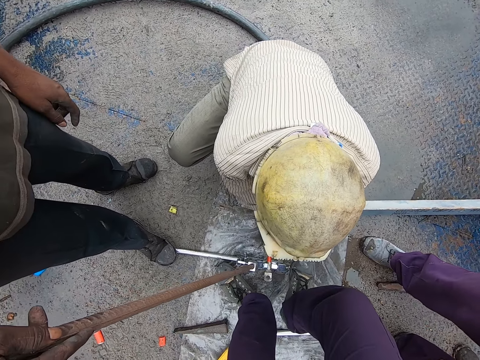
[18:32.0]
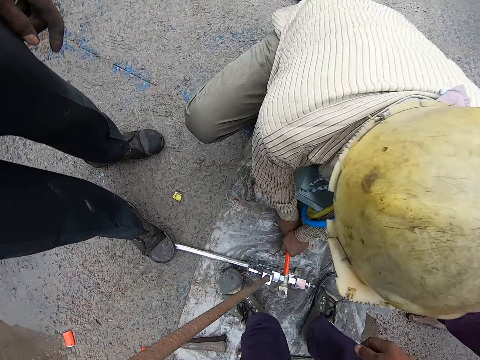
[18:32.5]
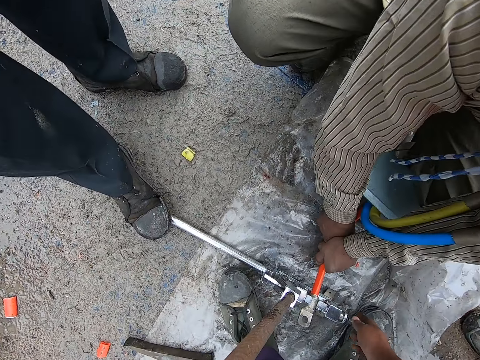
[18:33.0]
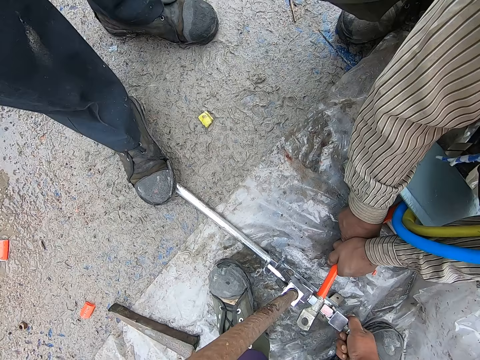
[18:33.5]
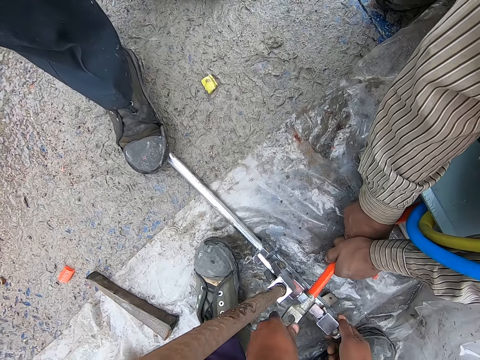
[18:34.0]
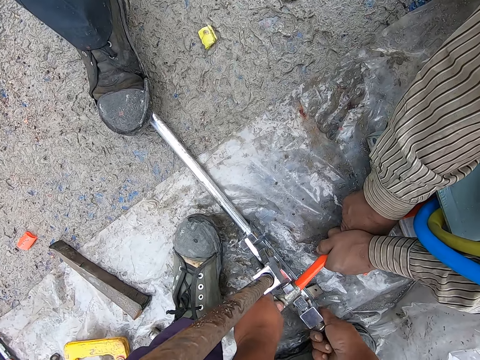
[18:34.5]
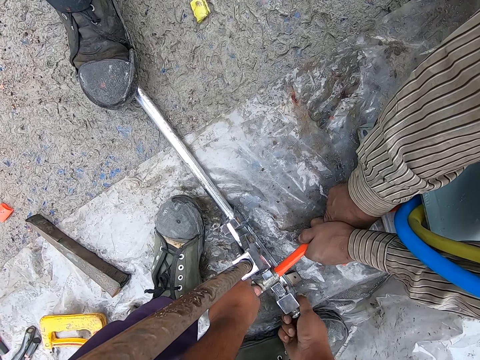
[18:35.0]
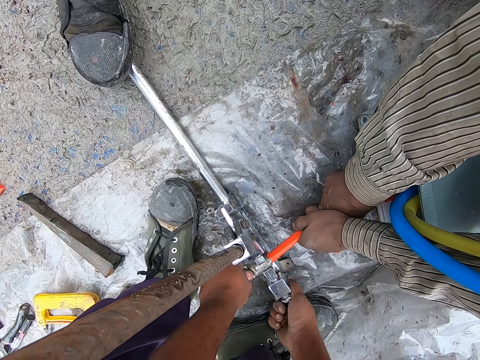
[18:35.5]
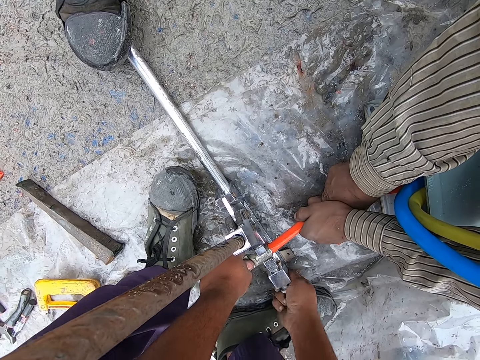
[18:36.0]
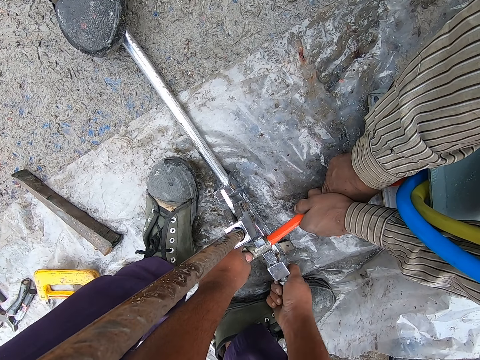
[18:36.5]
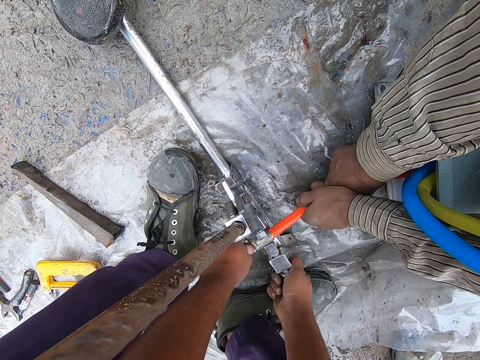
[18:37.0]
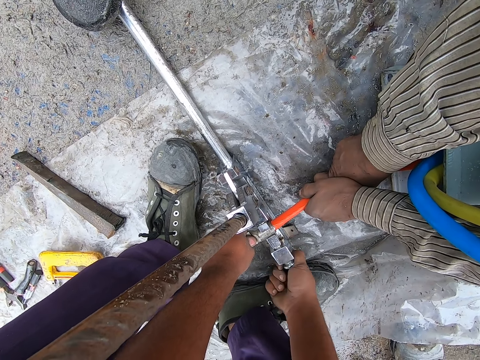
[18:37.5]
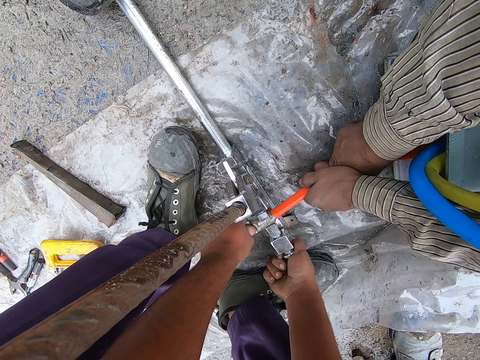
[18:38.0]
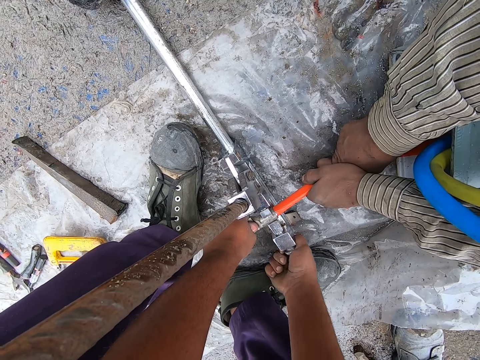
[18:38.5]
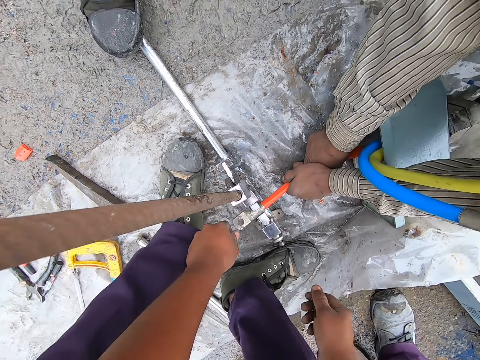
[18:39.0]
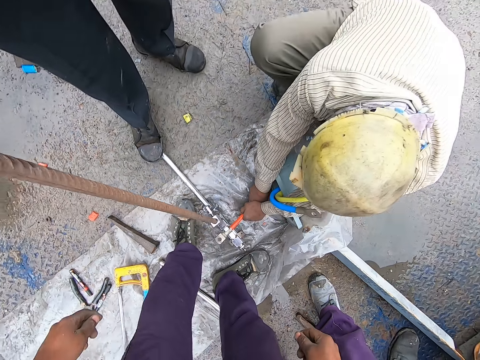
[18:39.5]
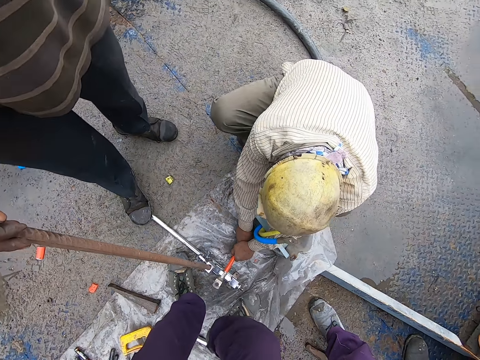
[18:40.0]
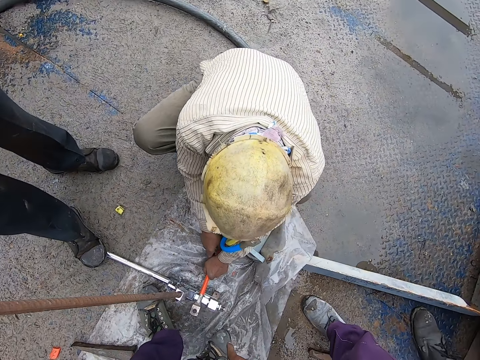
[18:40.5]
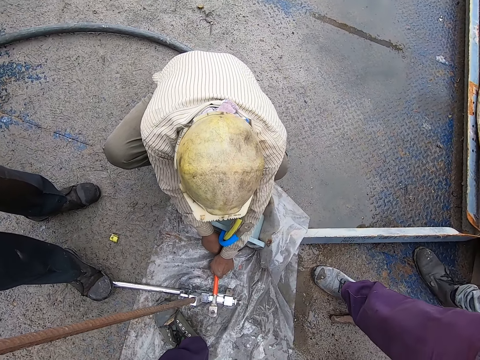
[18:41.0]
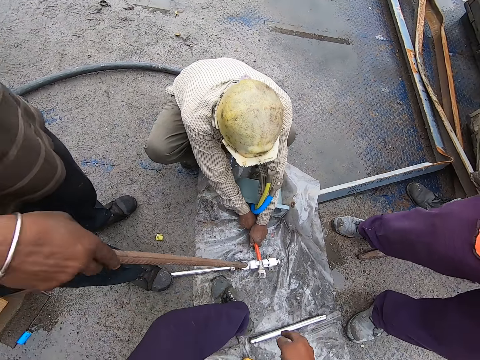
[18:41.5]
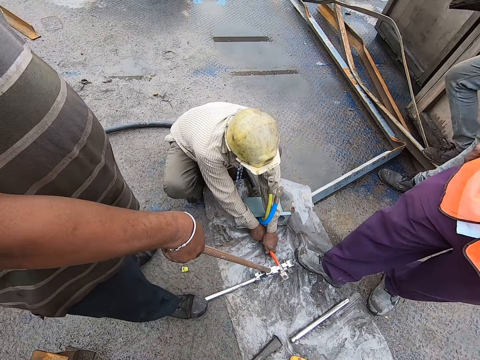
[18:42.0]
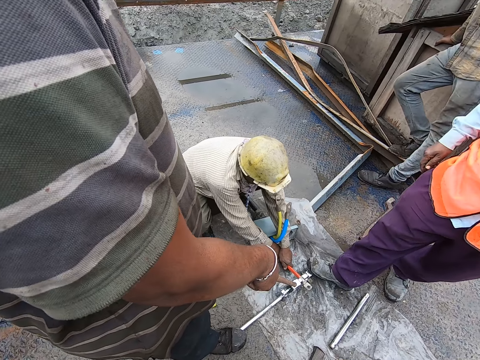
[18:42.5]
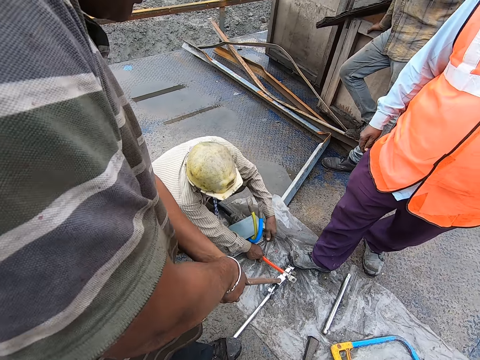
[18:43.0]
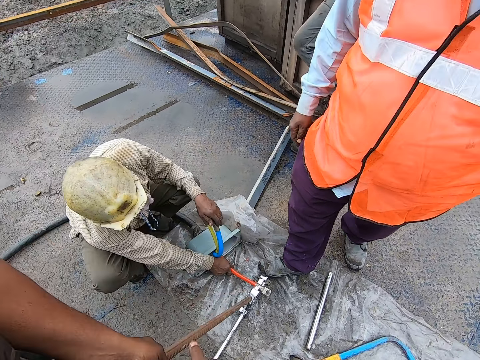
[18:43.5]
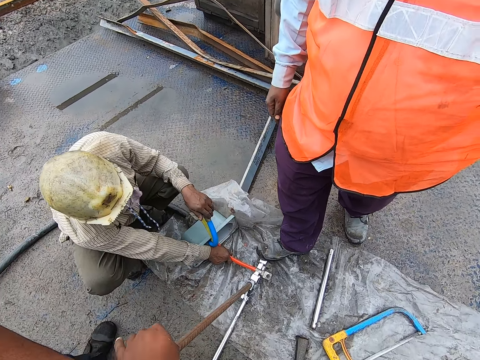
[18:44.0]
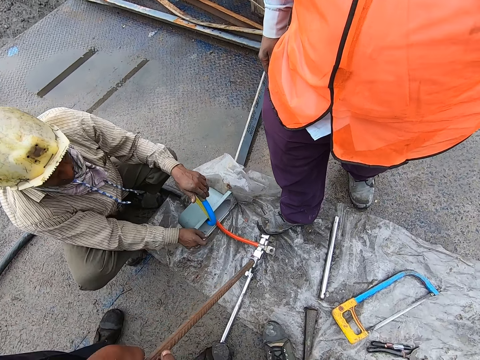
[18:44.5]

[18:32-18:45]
The camera wearer tightens the steel holder. They hold a part of the steel holder. They converse. They move back.

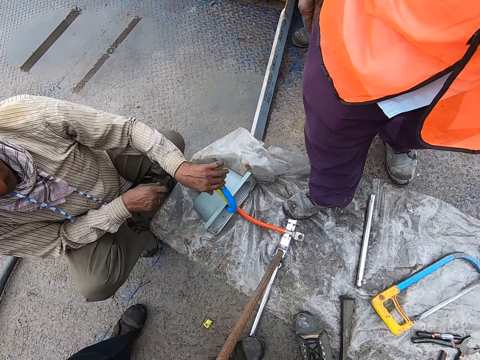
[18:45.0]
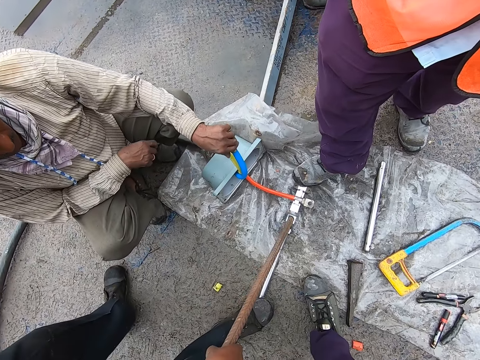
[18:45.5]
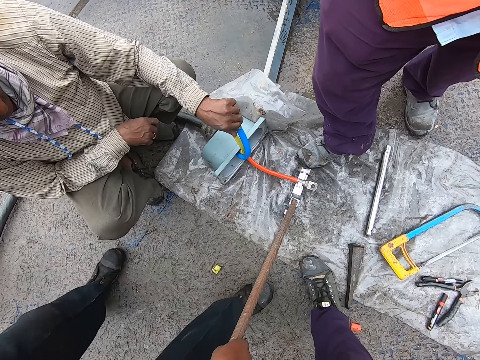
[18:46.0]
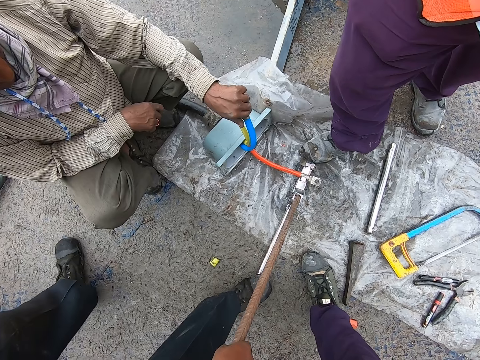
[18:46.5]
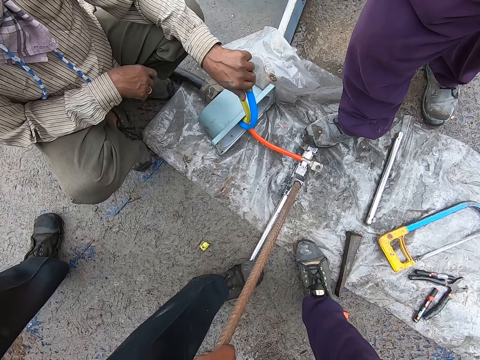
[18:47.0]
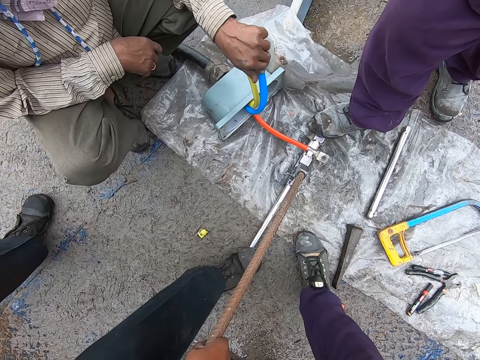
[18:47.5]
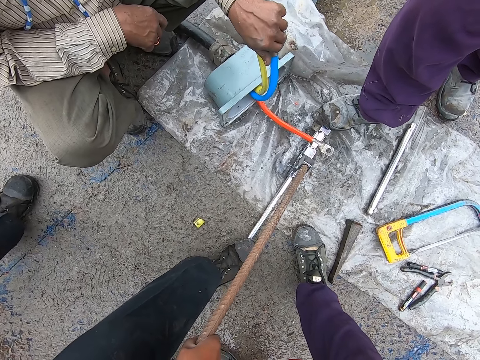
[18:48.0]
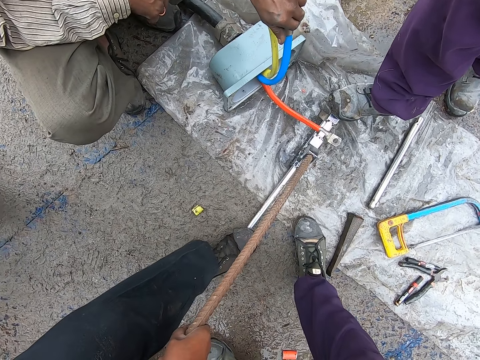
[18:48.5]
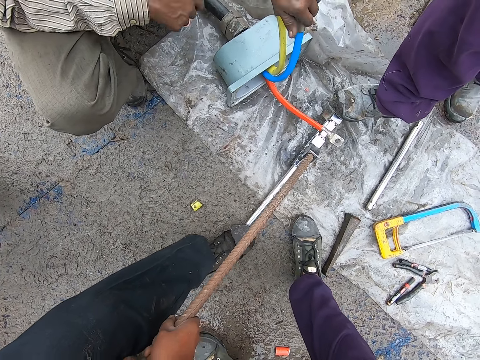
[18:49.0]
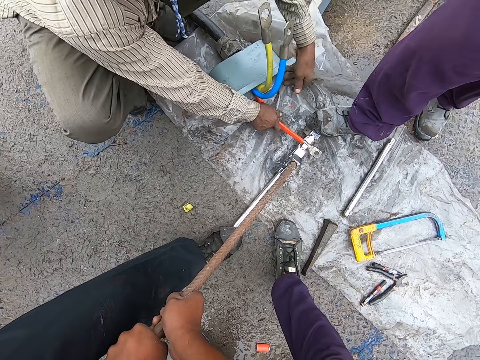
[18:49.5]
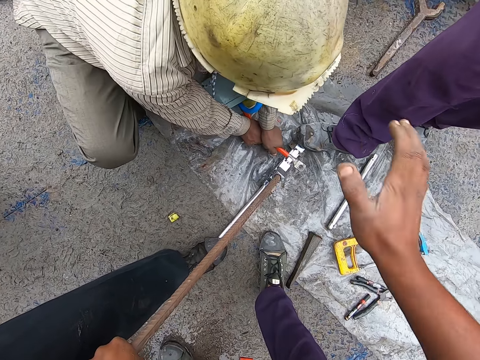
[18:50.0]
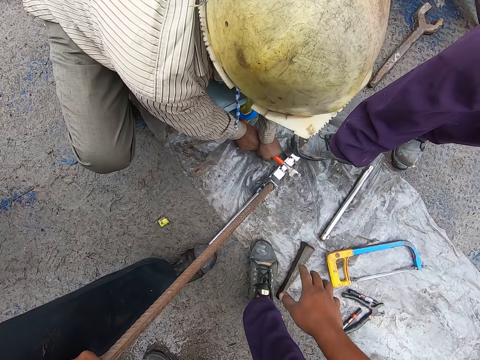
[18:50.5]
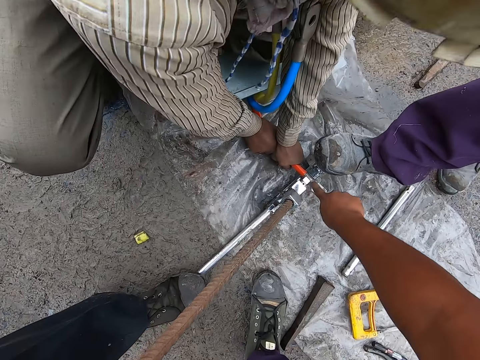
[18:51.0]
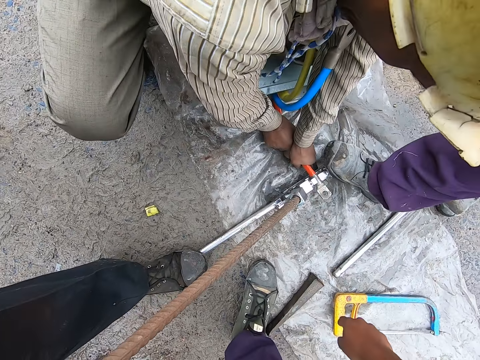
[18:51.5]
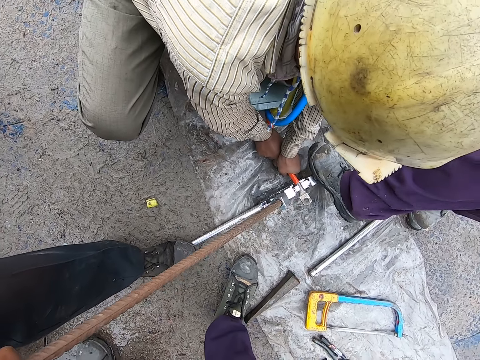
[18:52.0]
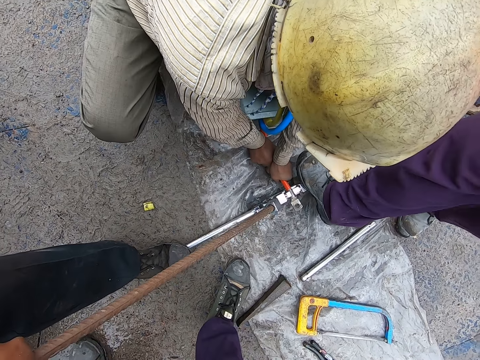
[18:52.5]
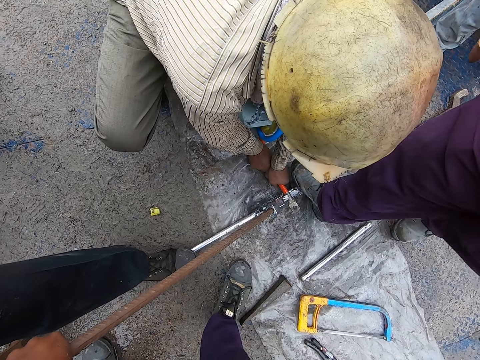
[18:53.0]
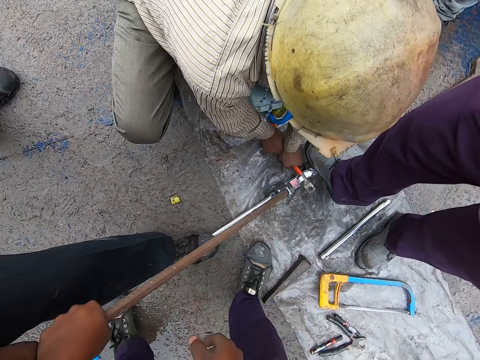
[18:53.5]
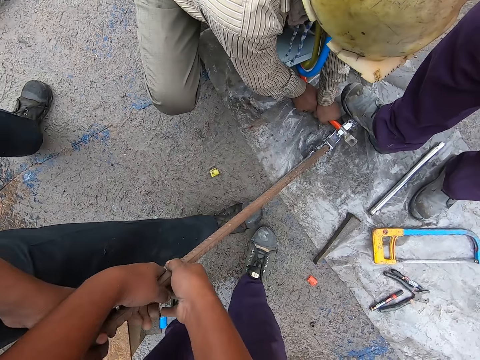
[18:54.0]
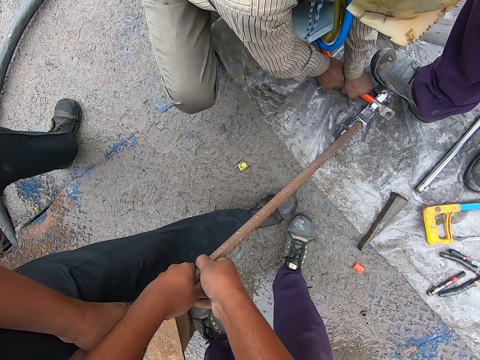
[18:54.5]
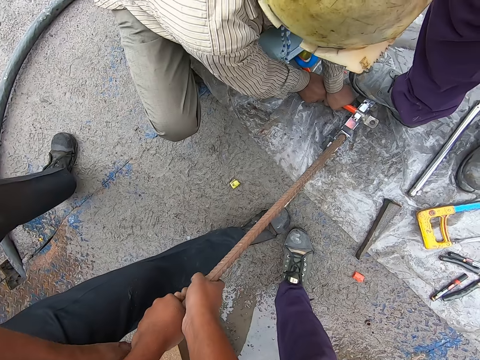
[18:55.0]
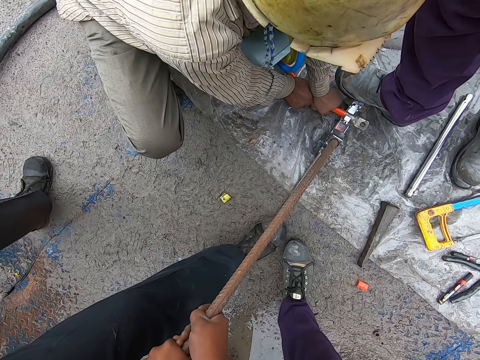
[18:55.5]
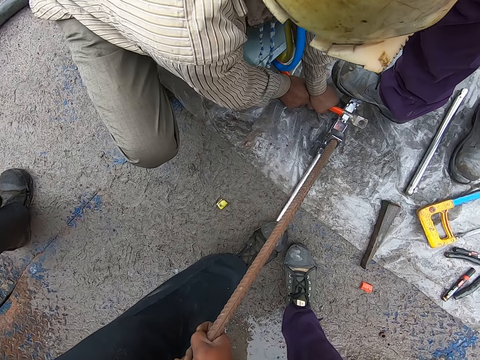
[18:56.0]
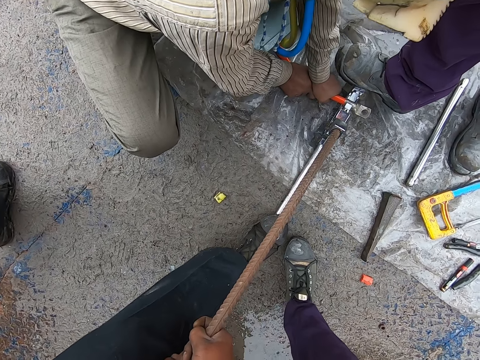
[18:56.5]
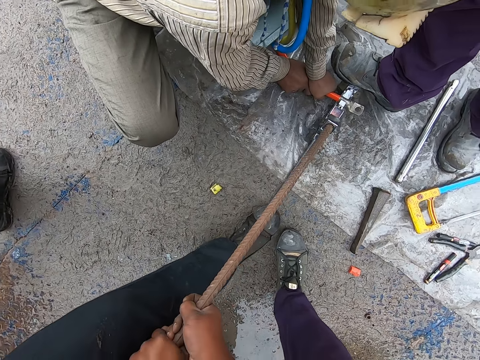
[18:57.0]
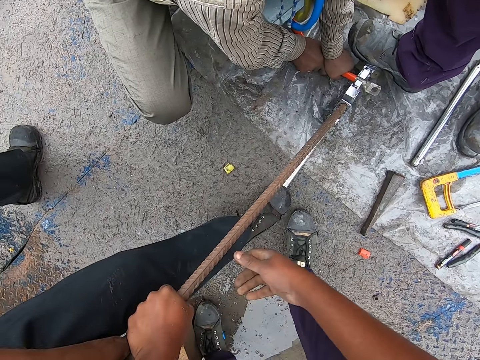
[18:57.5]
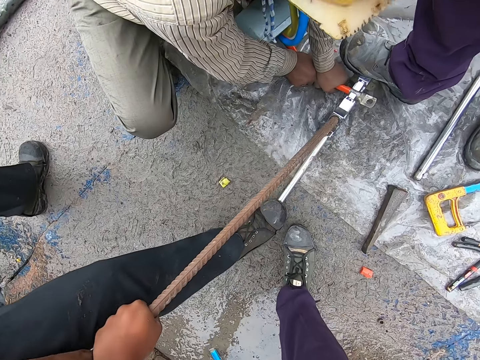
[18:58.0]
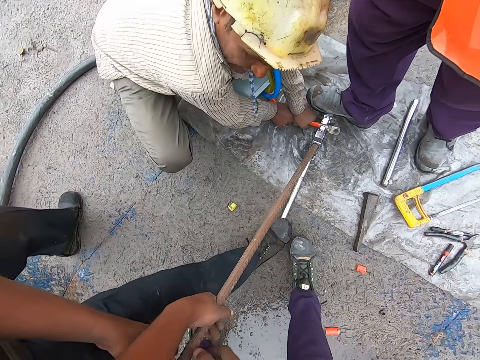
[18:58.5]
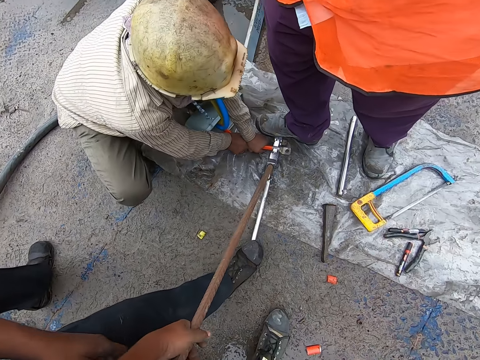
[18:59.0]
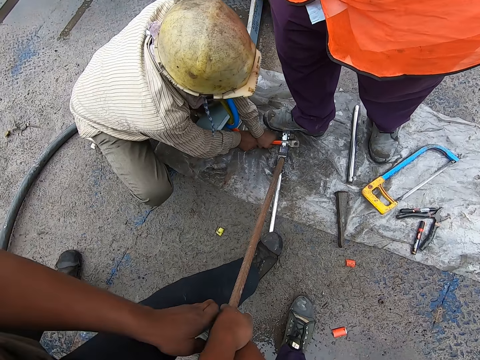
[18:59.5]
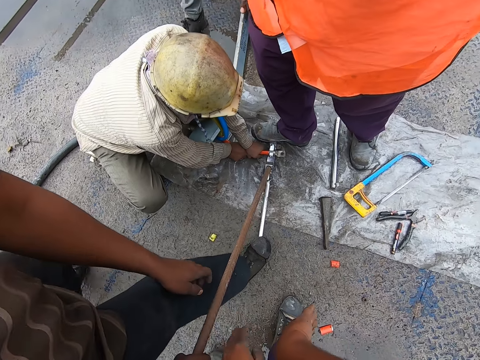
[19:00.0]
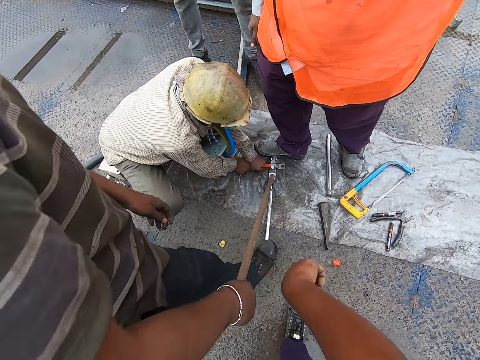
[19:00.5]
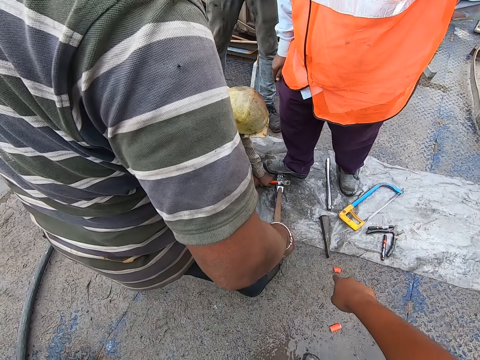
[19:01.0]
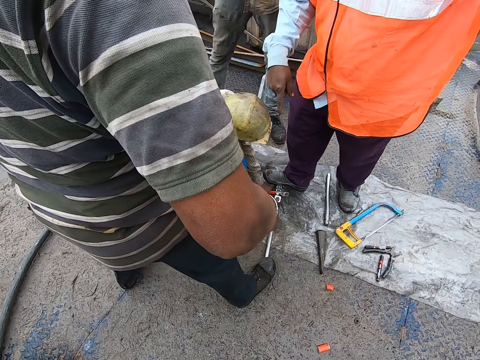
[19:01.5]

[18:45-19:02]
The camera wearer pulls a steel rod. They push down a metal rod. They converse. They converse with a man. They pull the steel rod. They converse with the man. They leave the metal rod.
